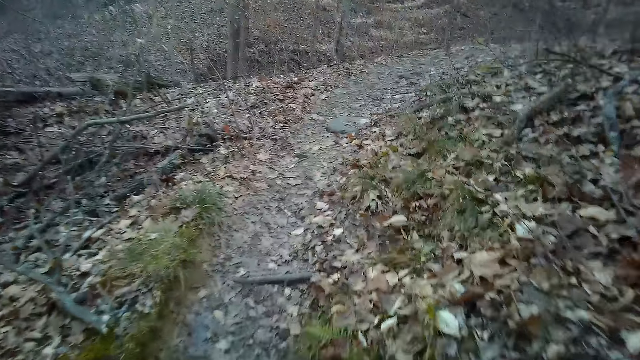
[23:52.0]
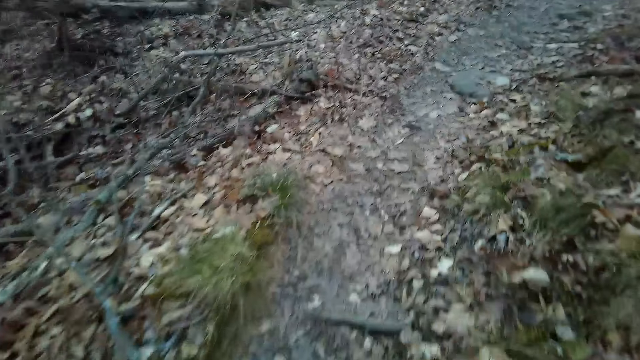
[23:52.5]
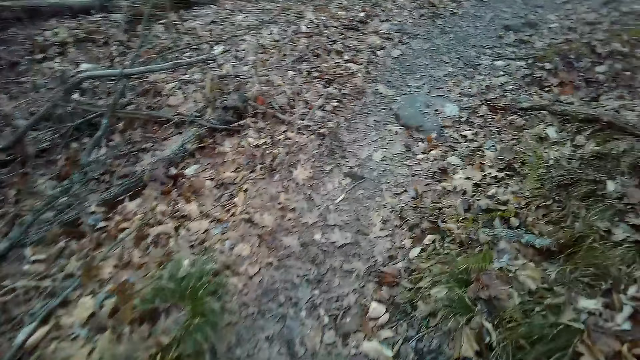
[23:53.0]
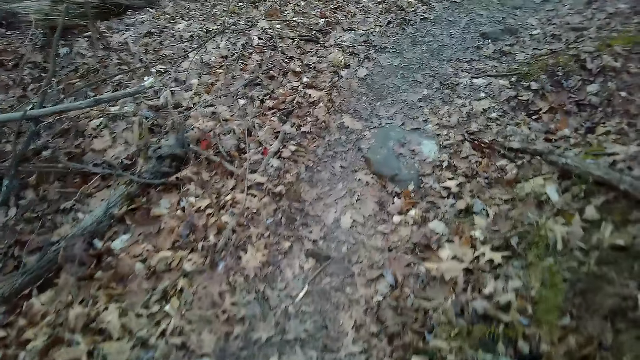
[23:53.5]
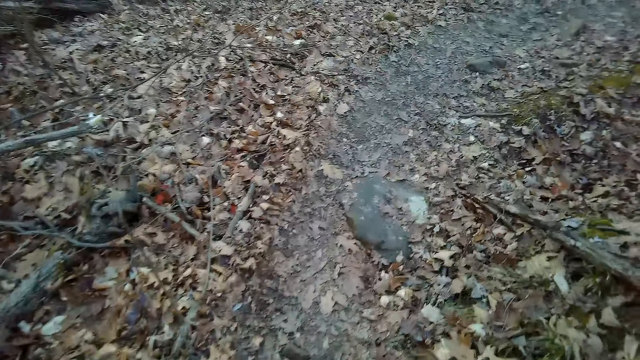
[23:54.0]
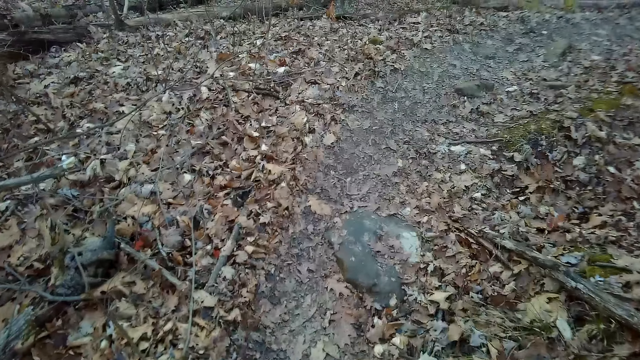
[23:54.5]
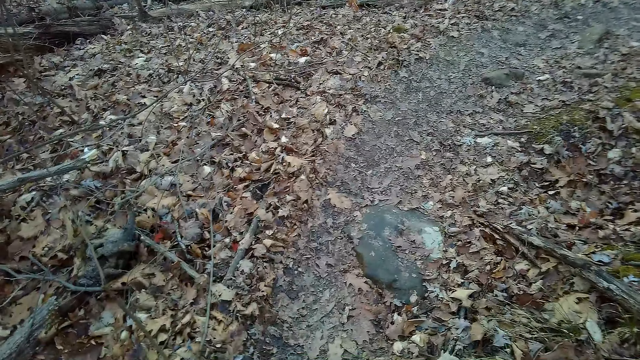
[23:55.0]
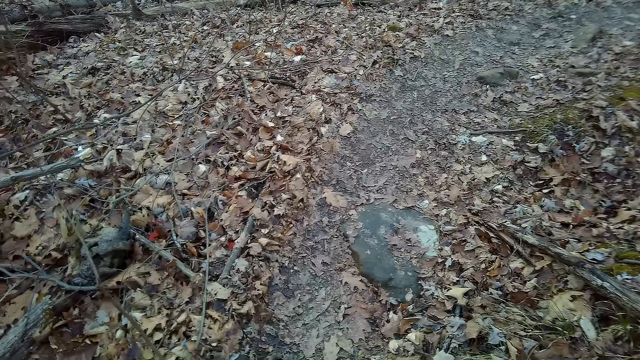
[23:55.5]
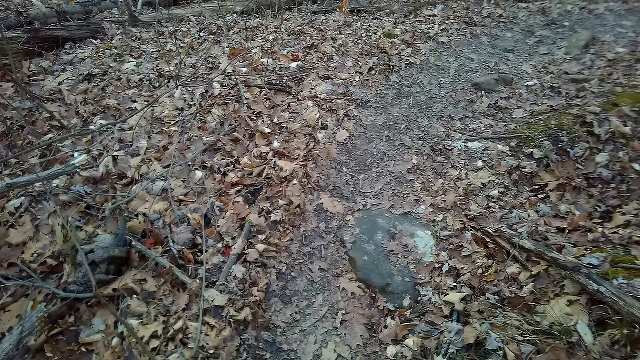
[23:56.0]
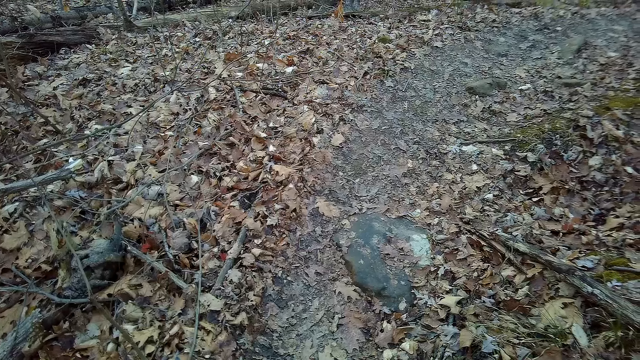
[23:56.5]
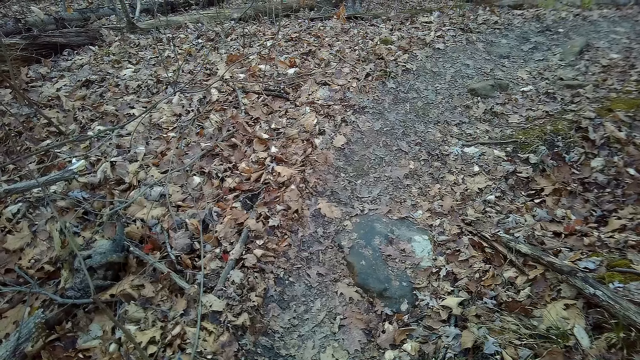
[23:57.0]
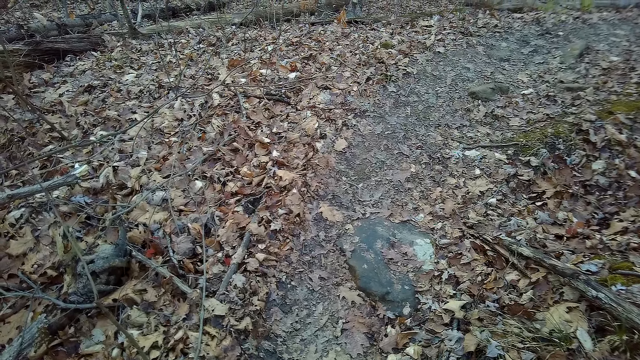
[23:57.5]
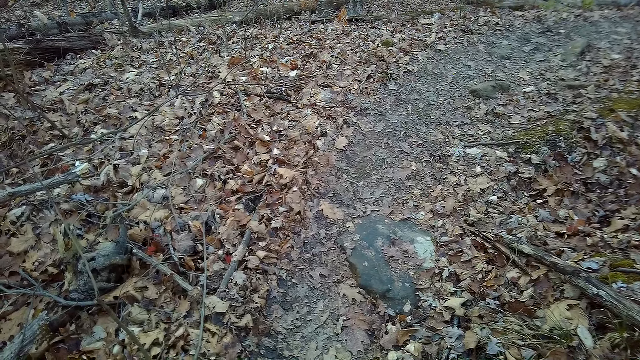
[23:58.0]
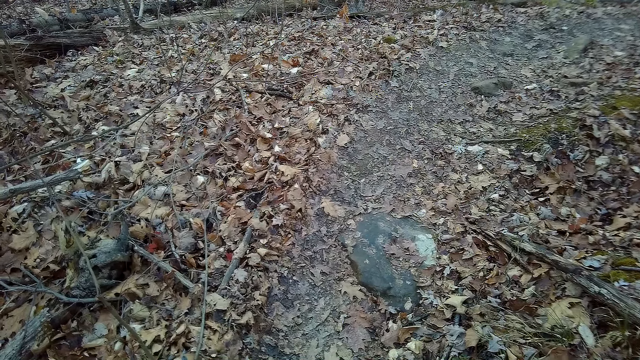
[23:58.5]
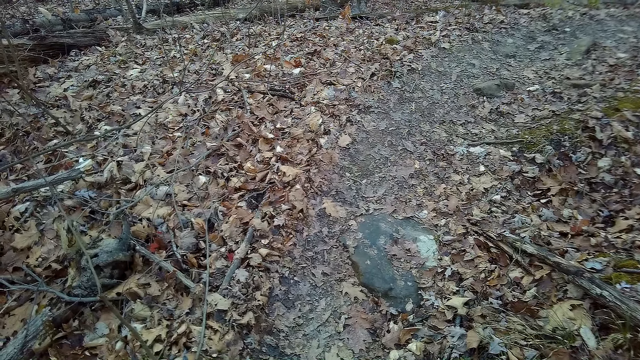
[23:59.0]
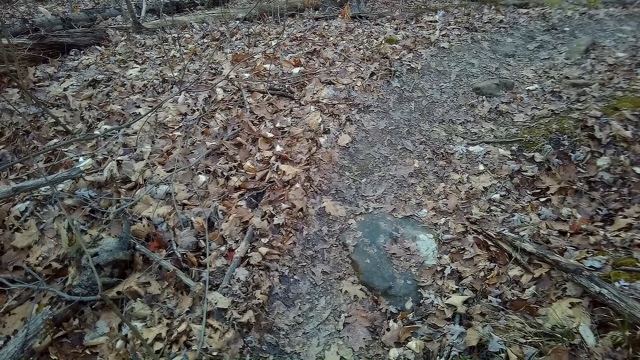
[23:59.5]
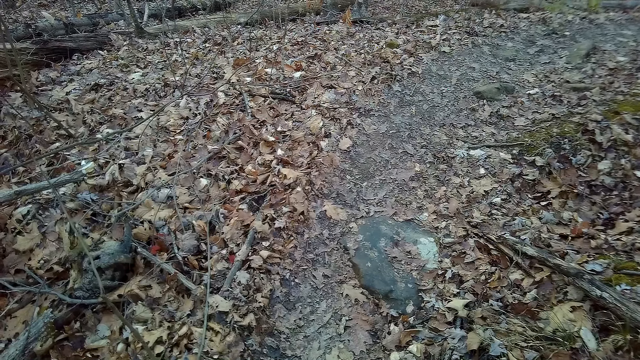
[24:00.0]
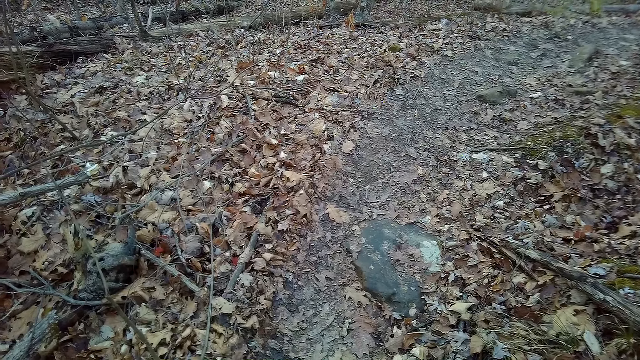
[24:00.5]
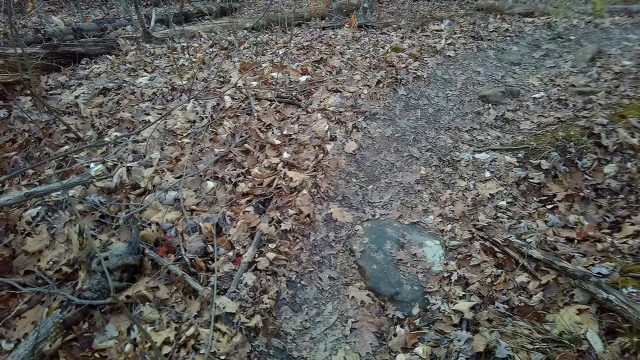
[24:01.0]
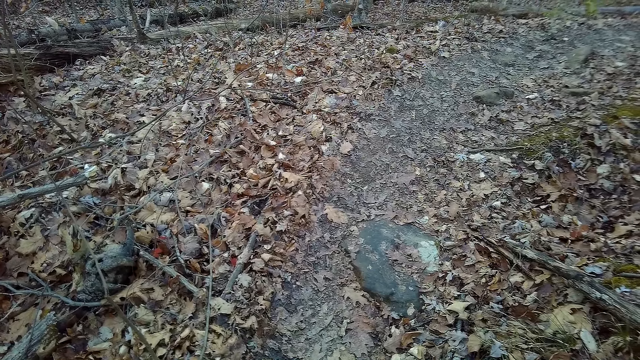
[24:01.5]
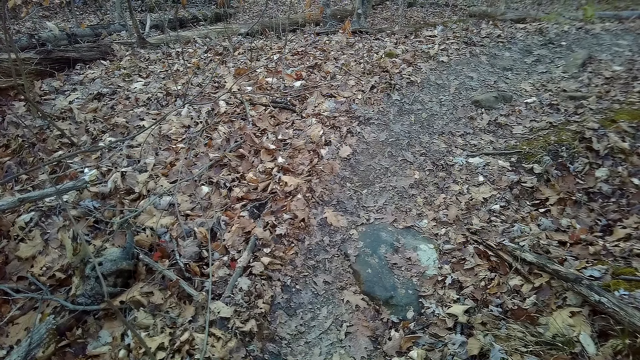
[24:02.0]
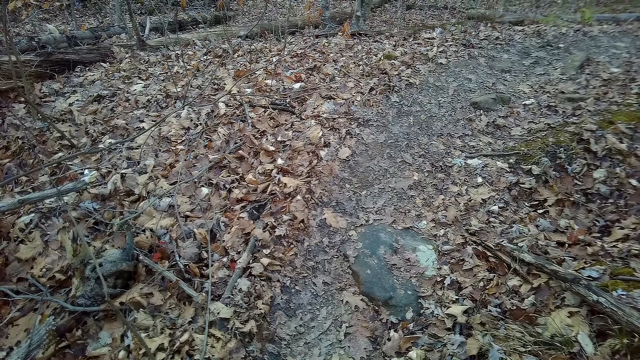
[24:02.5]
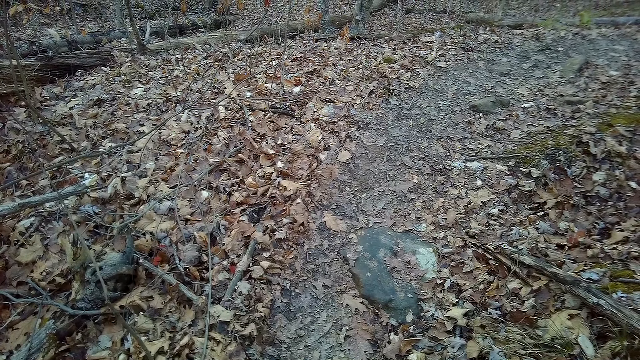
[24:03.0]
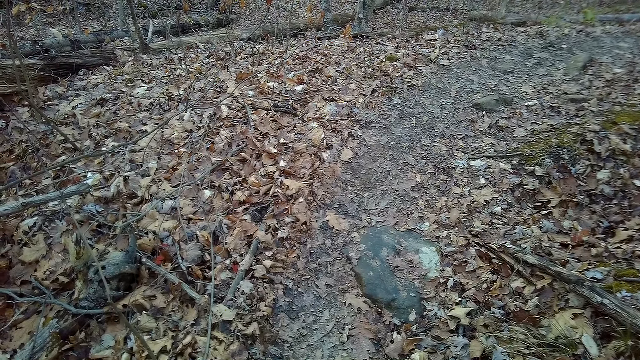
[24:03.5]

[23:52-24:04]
The camera wearer stops walking. They stand.

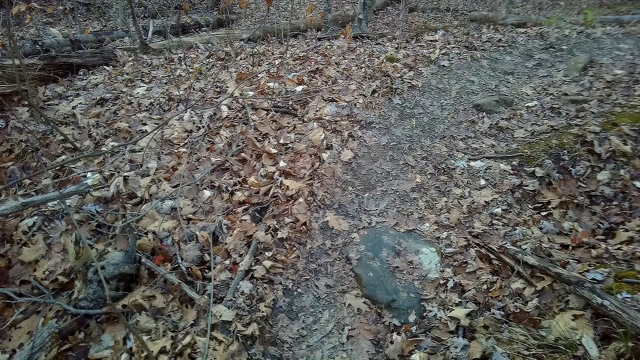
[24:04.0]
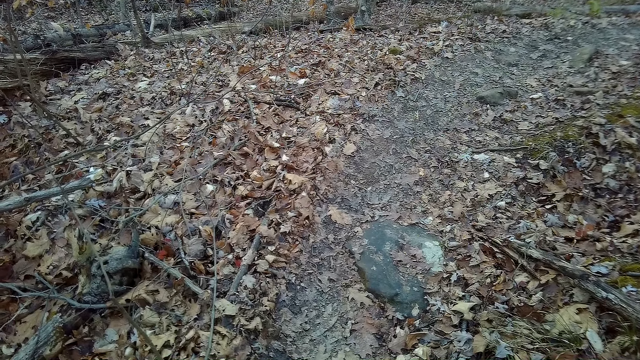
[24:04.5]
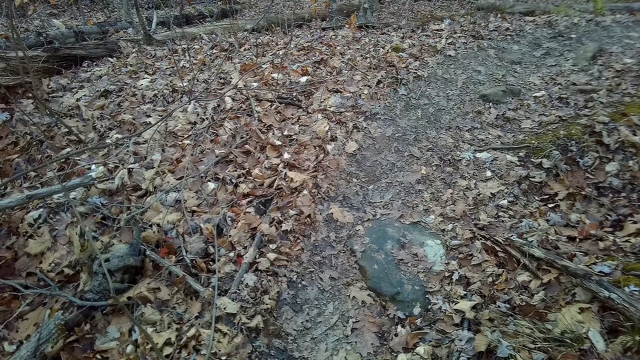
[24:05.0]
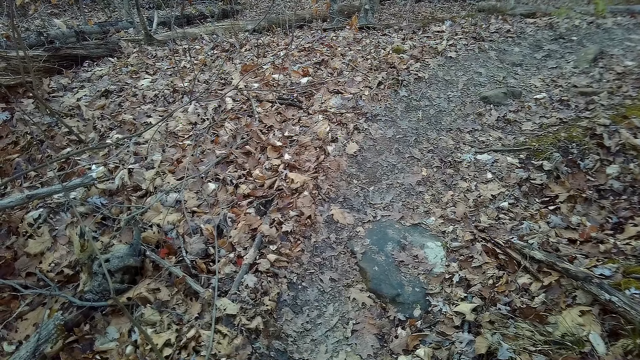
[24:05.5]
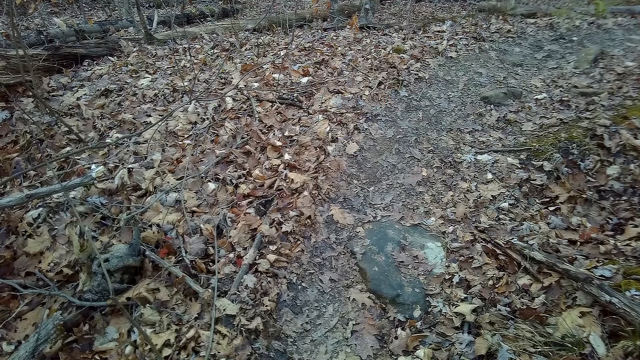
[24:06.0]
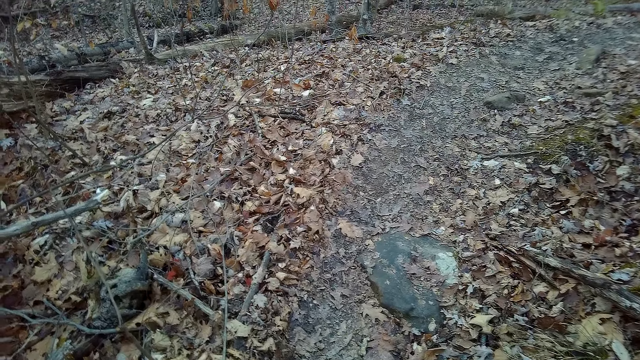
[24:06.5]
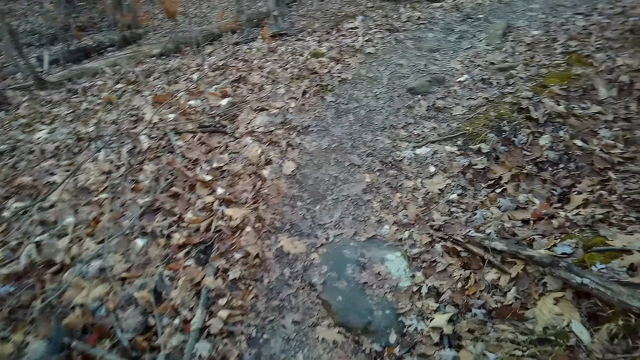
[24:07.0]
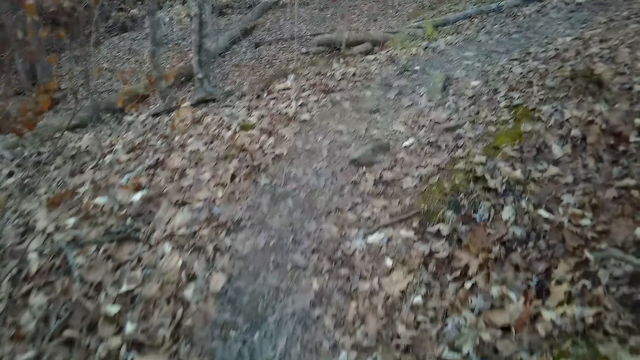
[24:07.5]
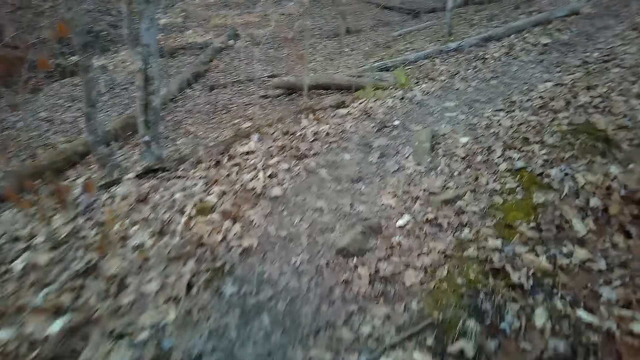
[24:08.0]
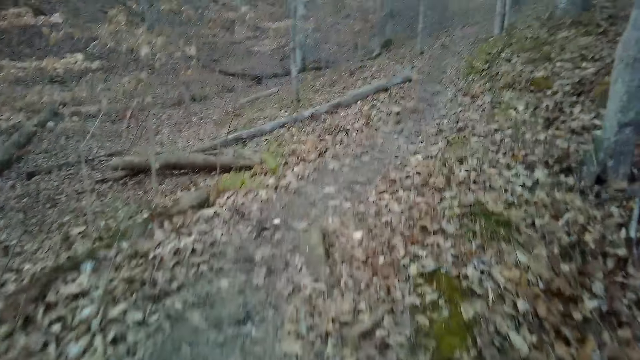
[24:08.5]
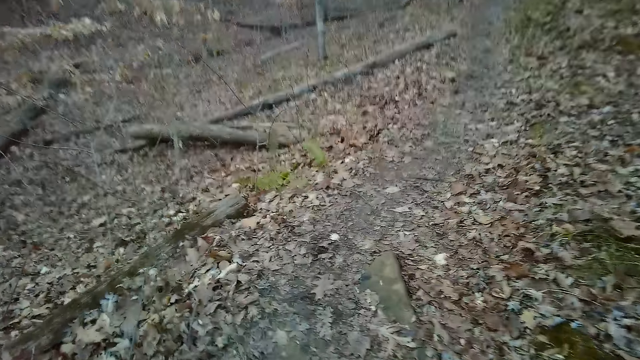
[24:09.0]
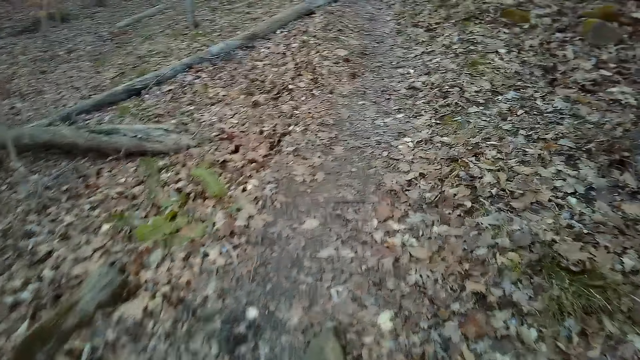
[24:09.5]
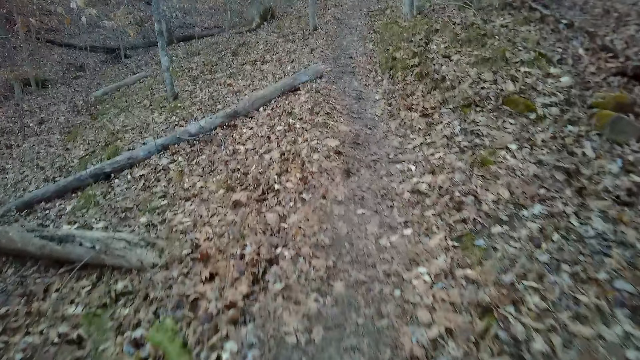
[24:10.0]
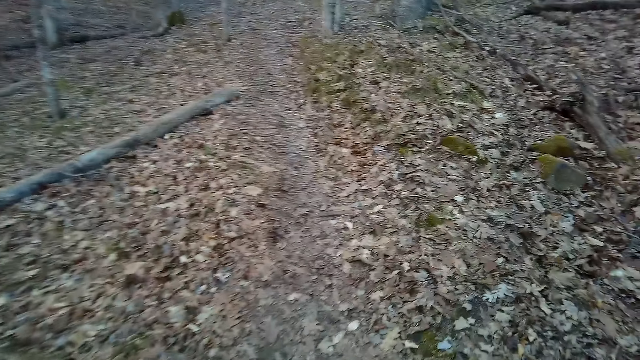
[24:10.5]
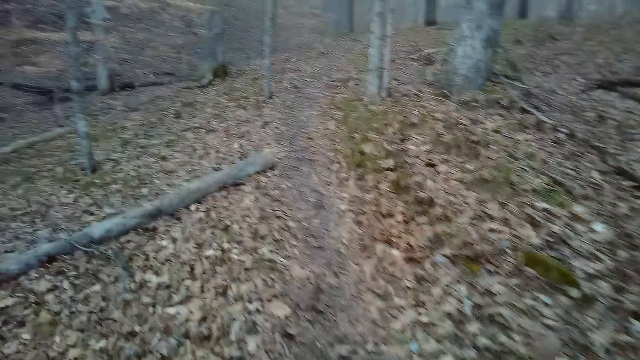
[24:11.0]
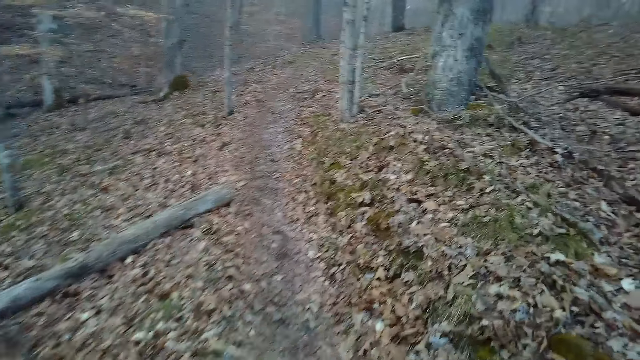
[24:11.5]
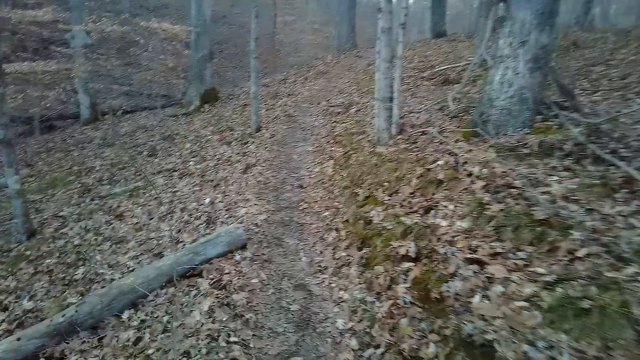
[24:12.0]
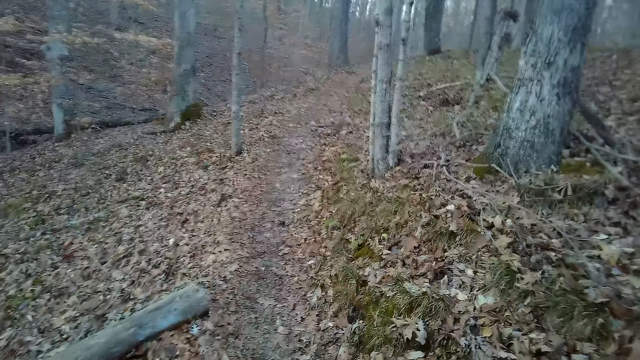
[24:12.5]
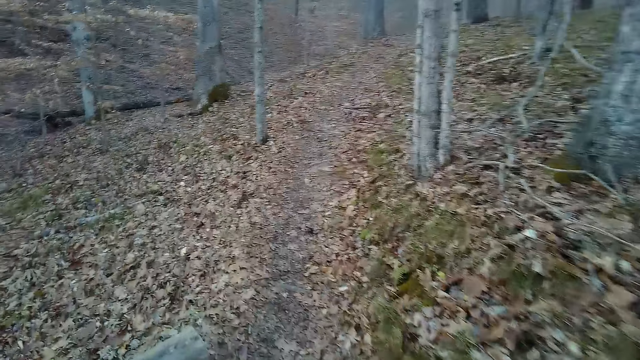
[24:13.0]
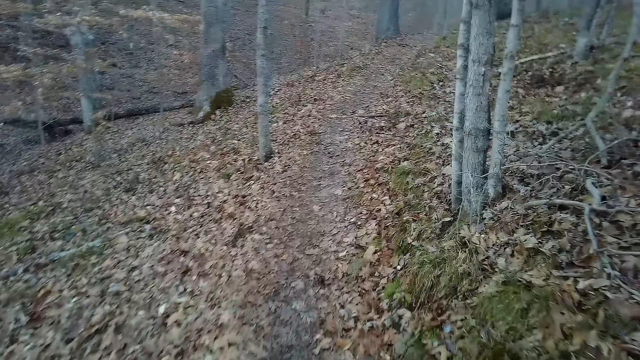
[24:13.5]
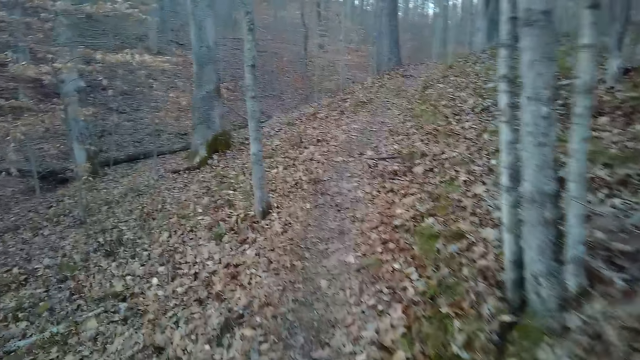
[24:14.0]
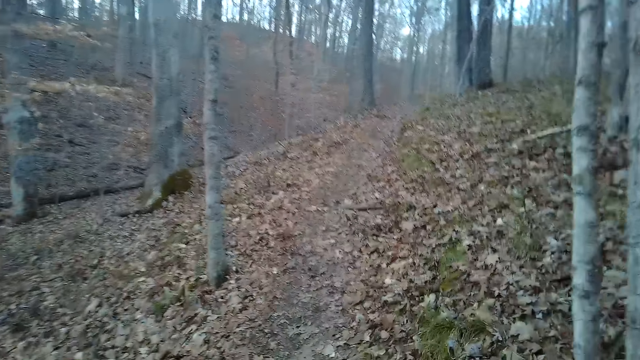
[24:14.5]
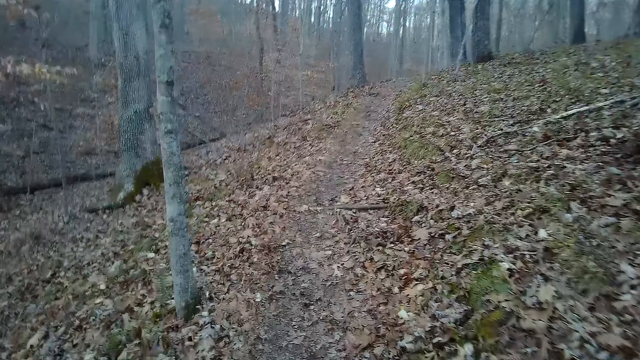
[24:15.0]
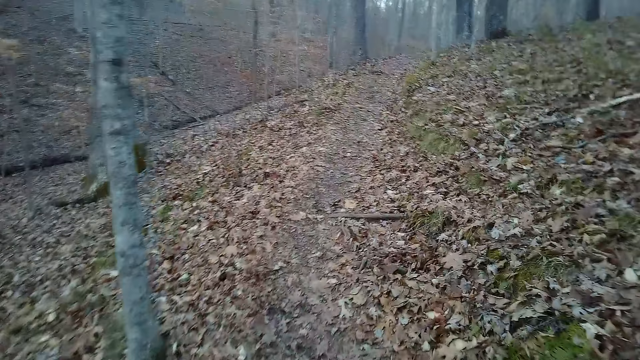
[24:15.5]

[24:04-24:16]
The camera wearer walks in the forest.
